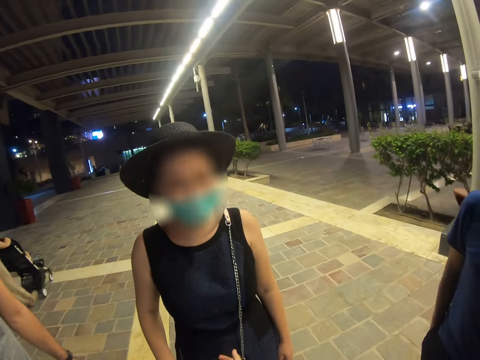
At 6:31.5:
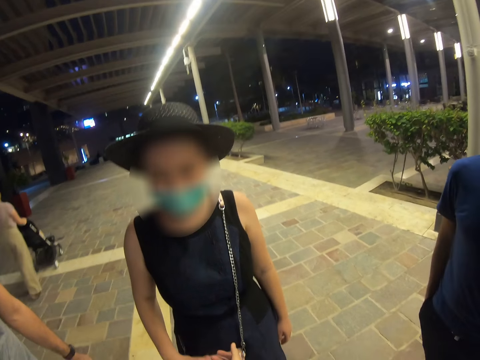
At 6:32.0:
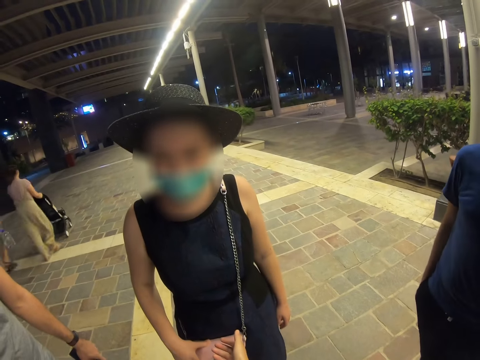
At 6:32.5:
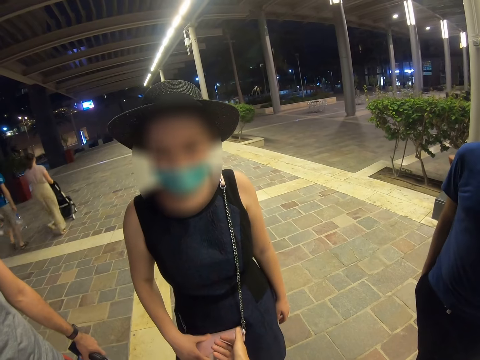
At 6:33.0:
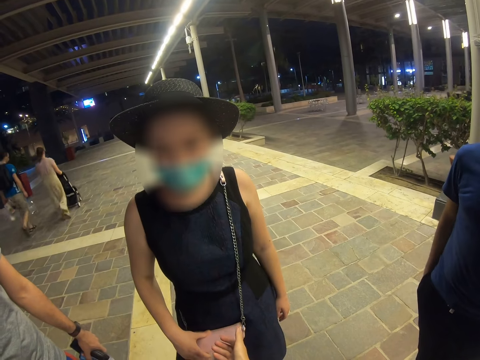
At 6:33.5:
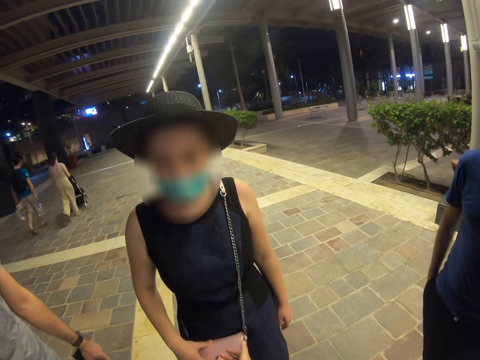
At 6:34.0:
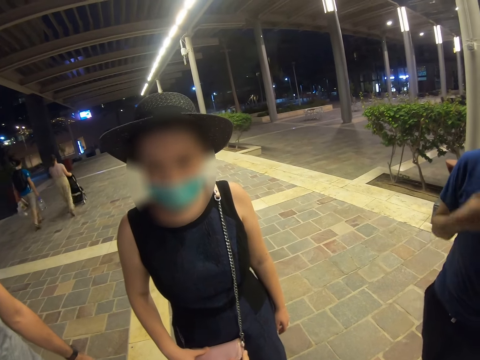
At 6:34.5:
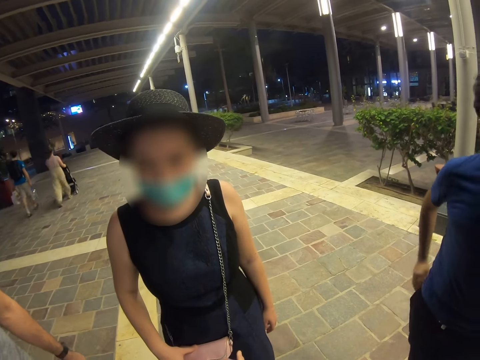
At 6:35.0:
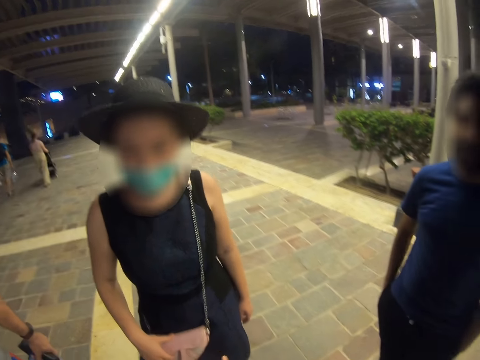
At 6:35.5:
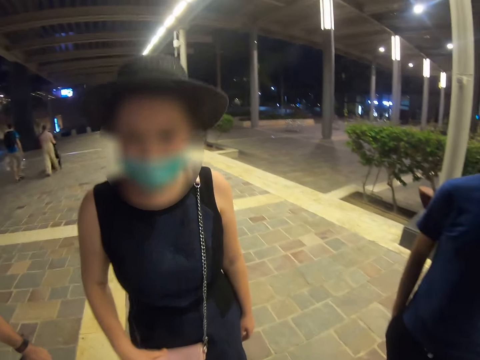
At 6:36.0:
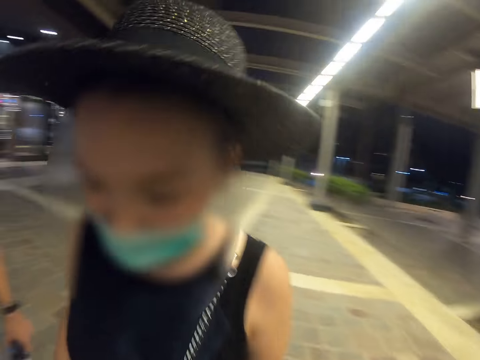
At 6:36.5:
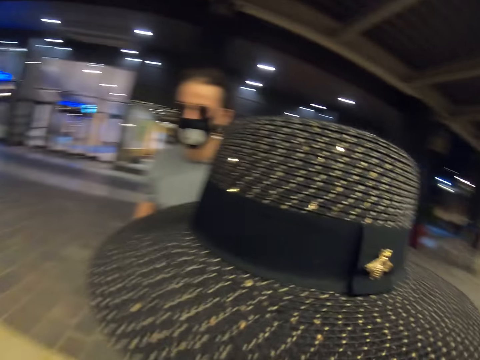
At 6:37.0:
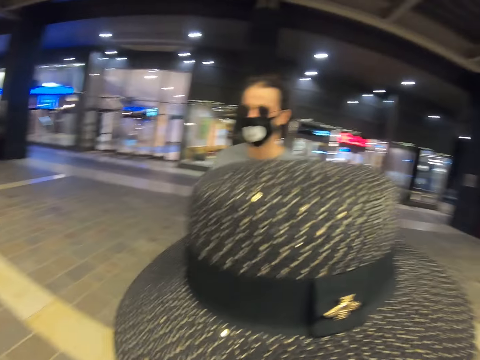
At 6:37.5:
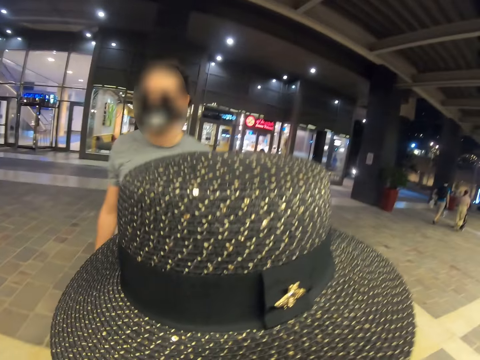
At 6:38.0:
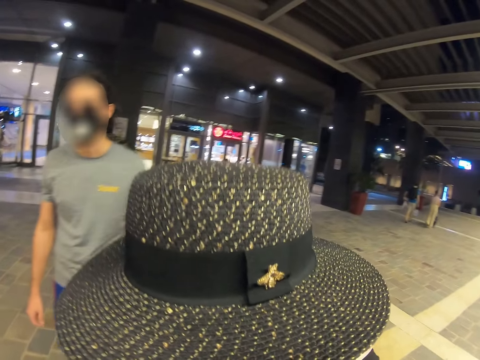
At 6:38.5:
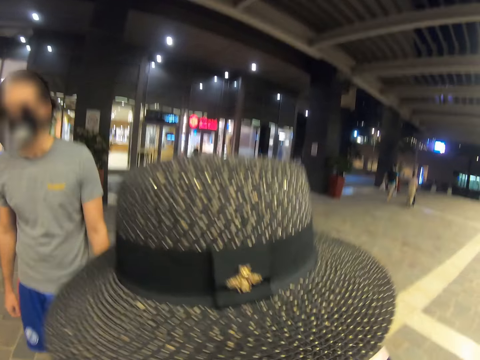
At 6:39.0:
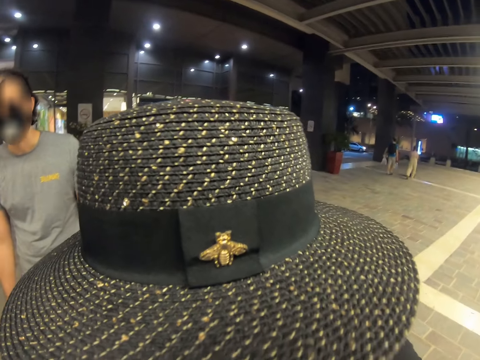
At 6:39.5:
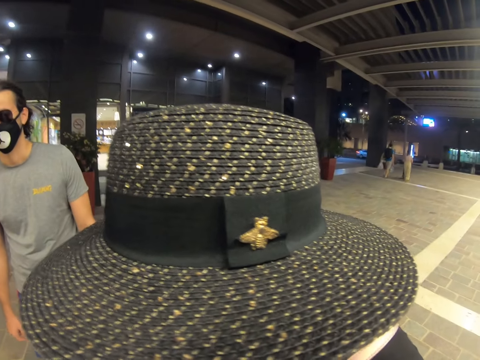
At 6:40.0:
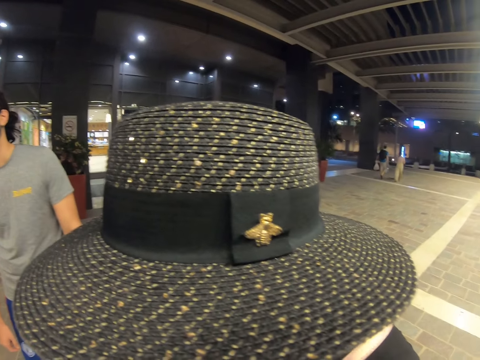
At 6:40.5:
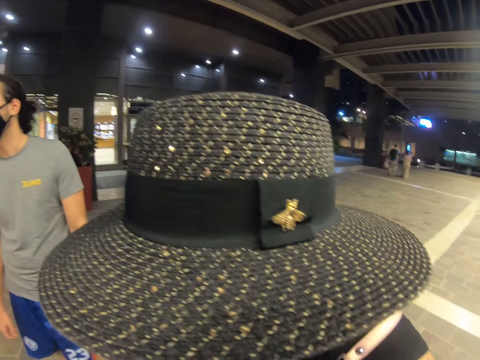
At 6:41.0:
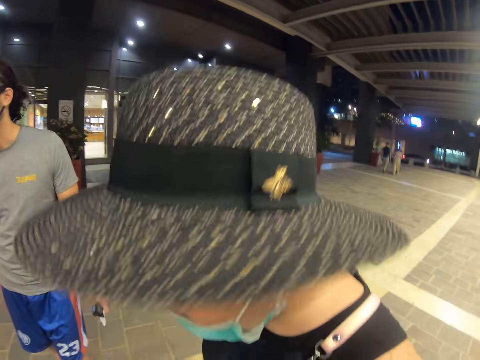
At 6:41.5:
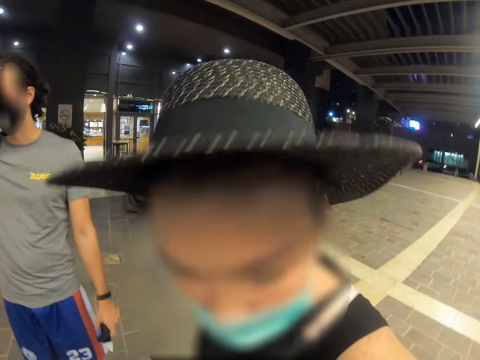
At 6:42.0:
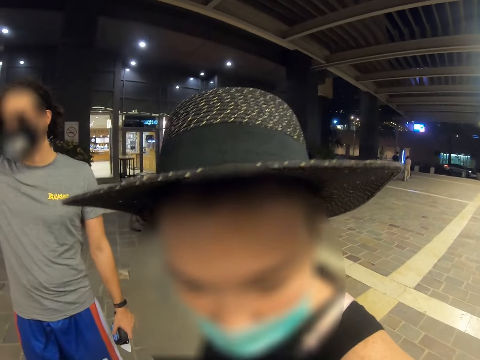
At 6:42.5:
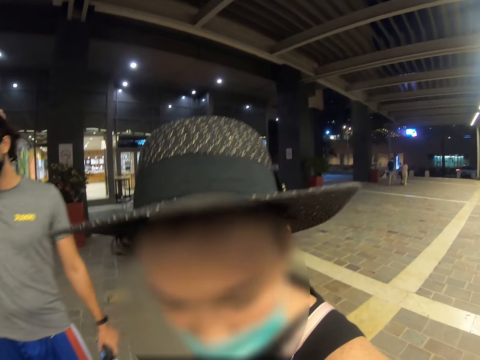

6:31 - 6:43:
A man raises his hand.

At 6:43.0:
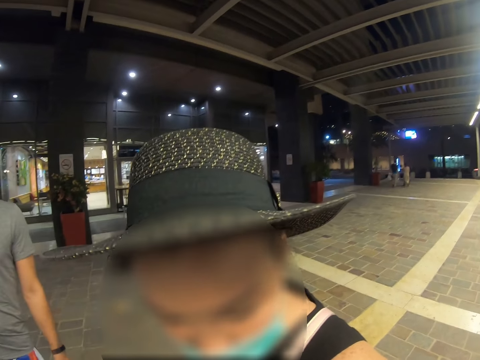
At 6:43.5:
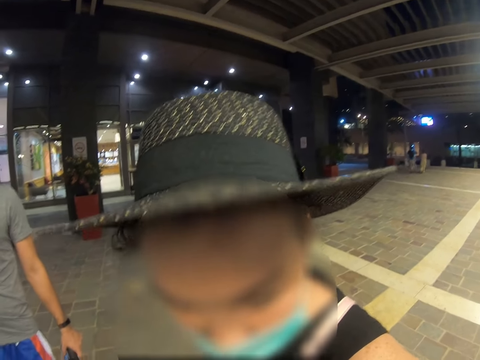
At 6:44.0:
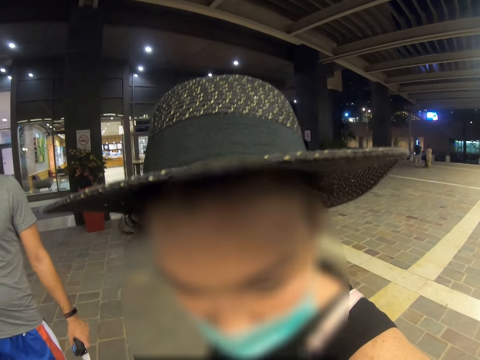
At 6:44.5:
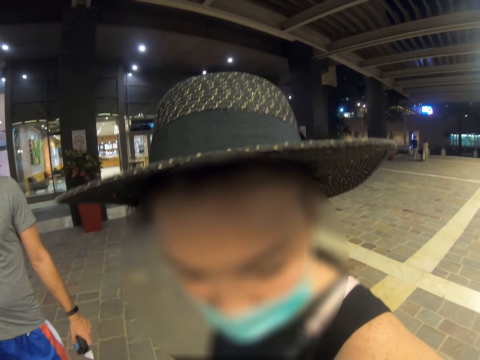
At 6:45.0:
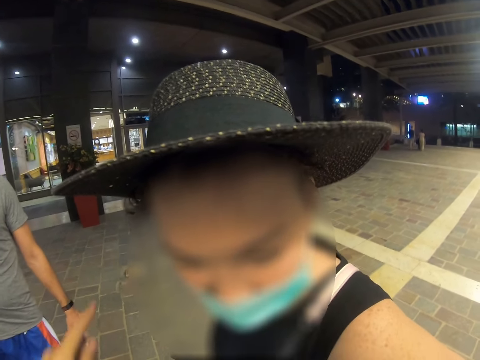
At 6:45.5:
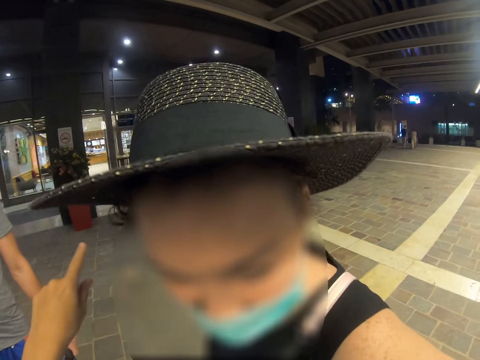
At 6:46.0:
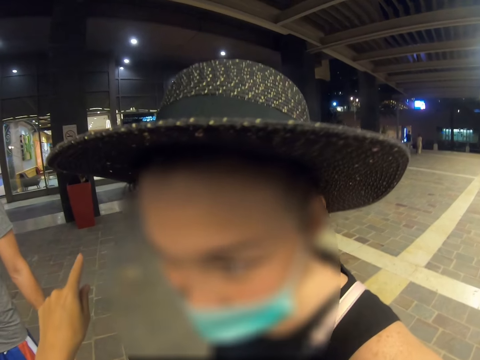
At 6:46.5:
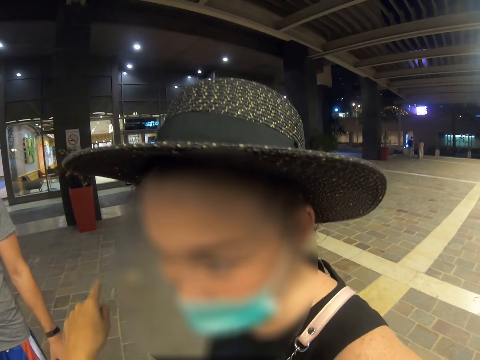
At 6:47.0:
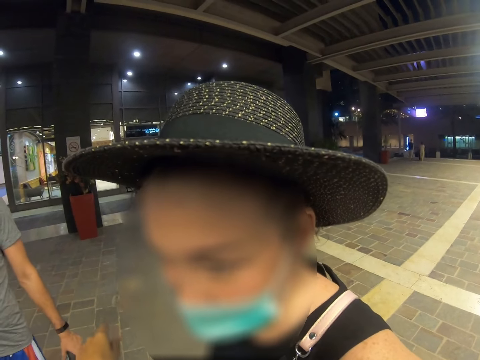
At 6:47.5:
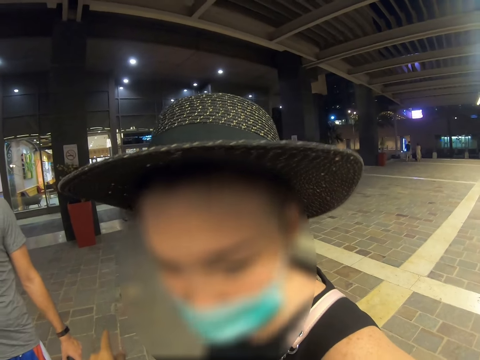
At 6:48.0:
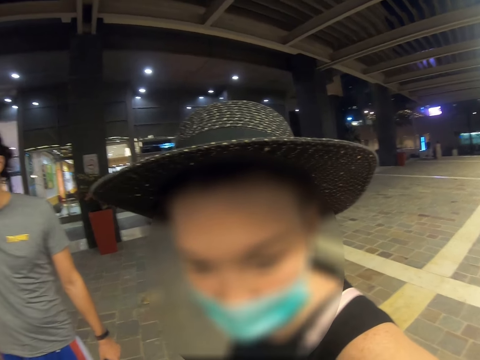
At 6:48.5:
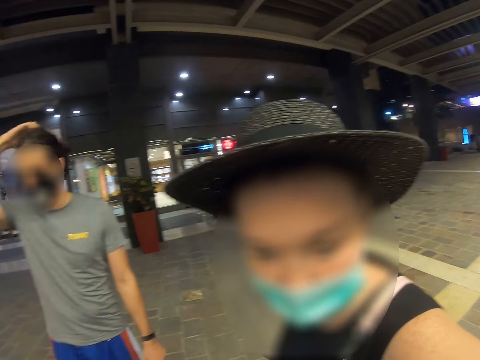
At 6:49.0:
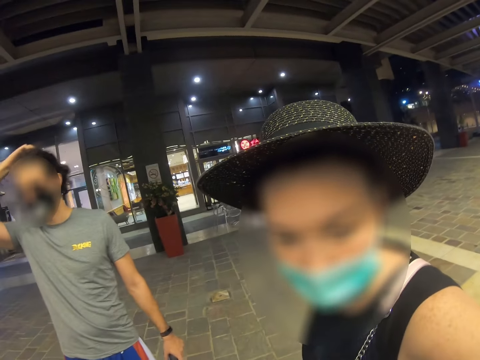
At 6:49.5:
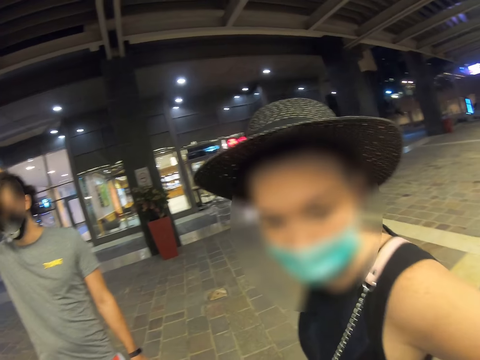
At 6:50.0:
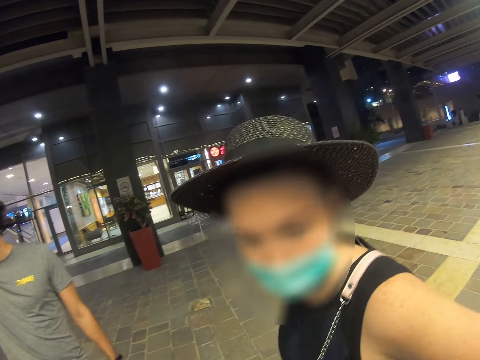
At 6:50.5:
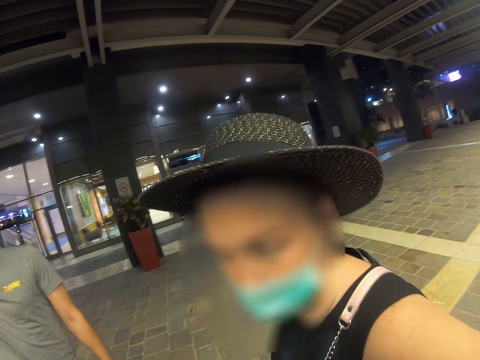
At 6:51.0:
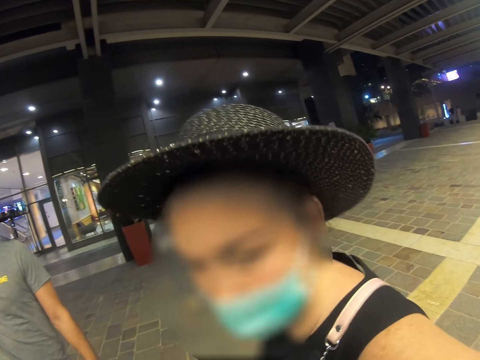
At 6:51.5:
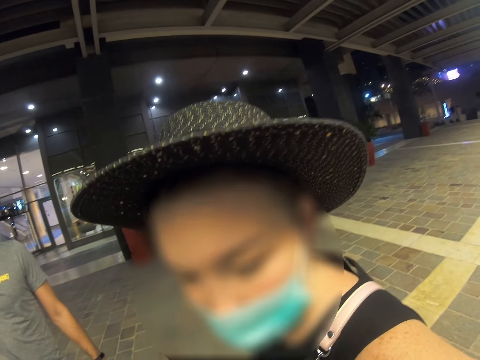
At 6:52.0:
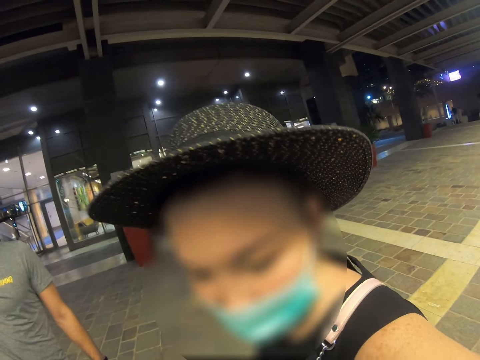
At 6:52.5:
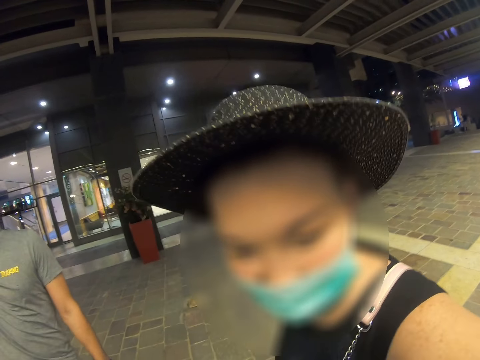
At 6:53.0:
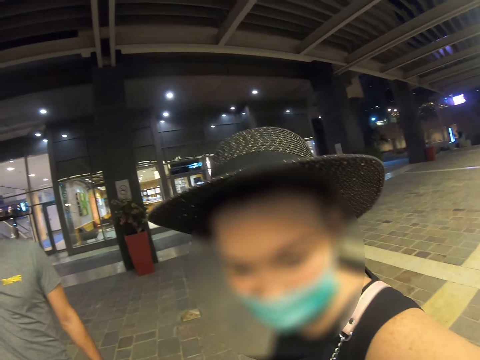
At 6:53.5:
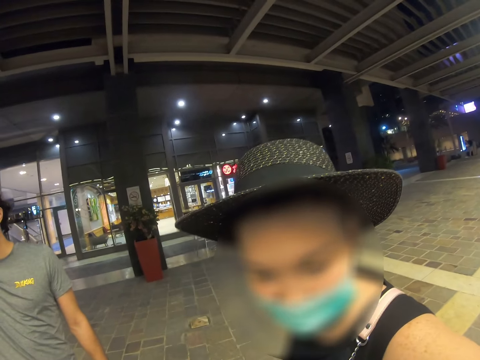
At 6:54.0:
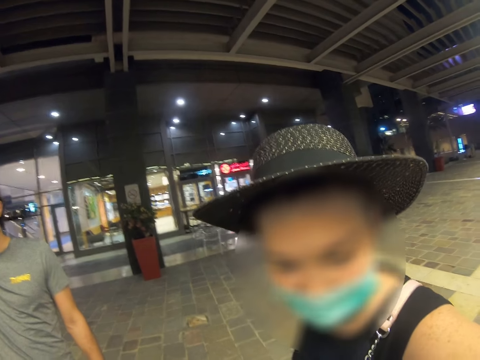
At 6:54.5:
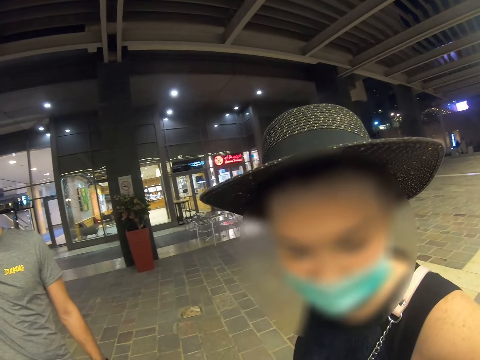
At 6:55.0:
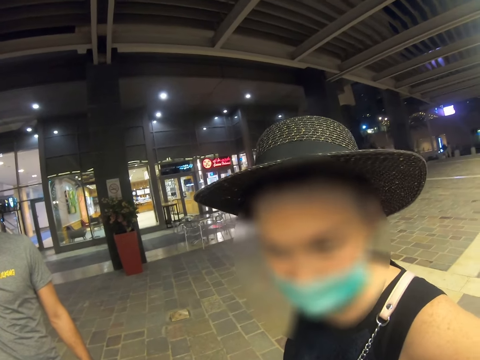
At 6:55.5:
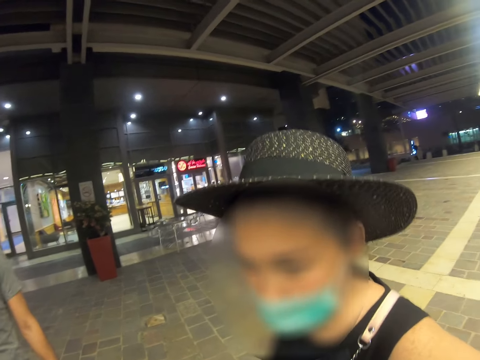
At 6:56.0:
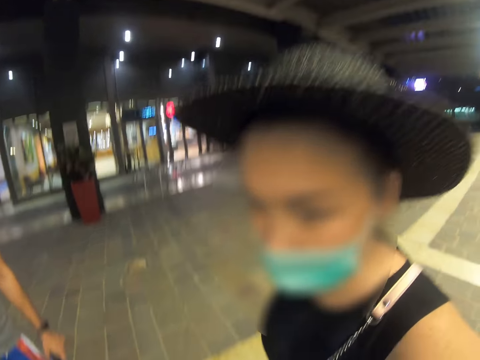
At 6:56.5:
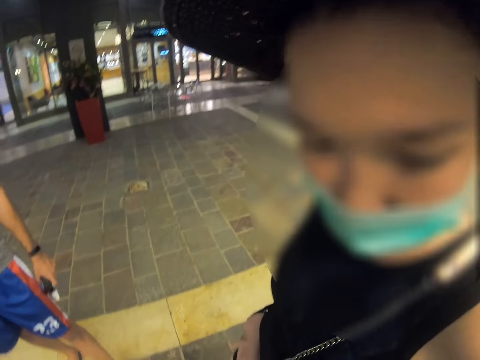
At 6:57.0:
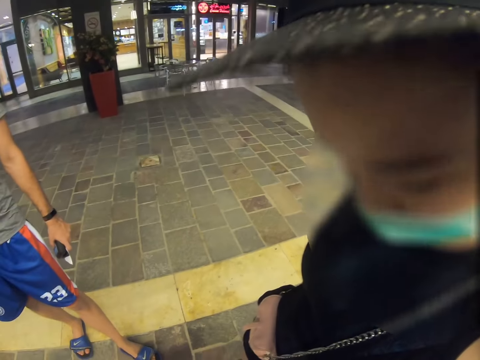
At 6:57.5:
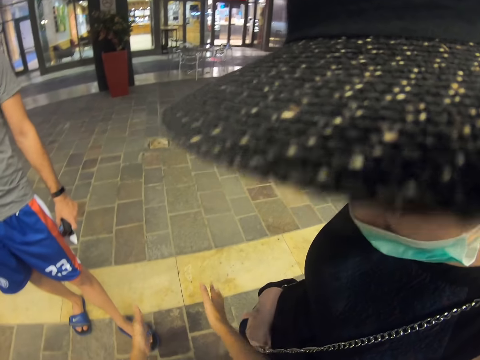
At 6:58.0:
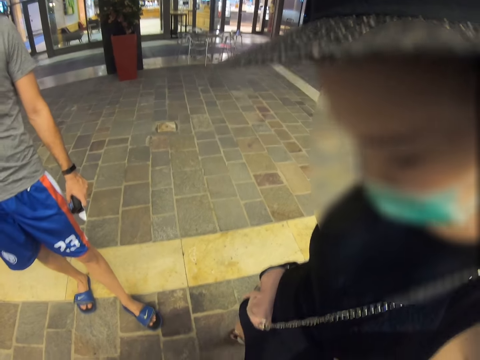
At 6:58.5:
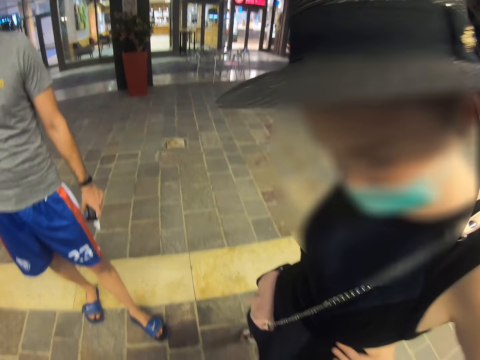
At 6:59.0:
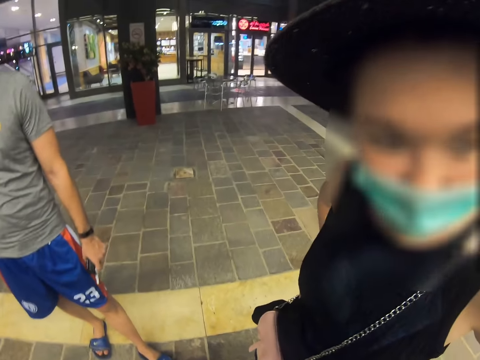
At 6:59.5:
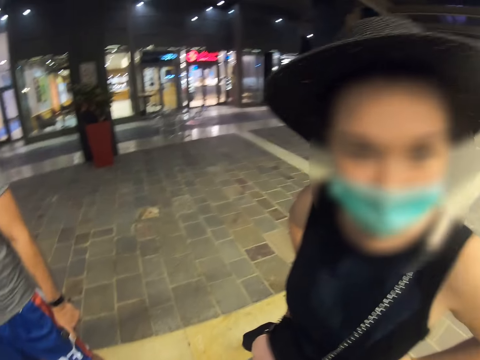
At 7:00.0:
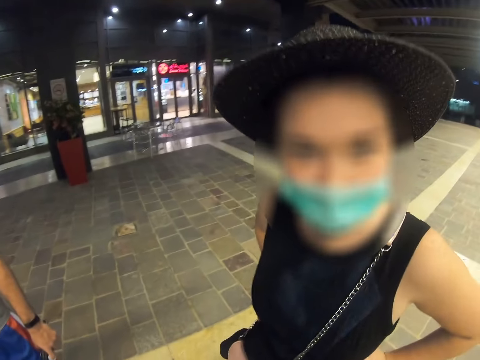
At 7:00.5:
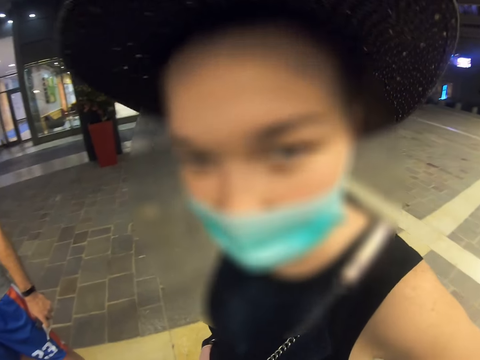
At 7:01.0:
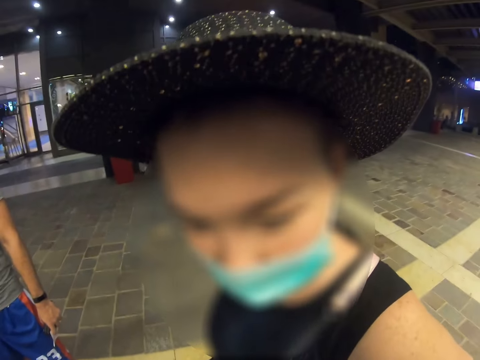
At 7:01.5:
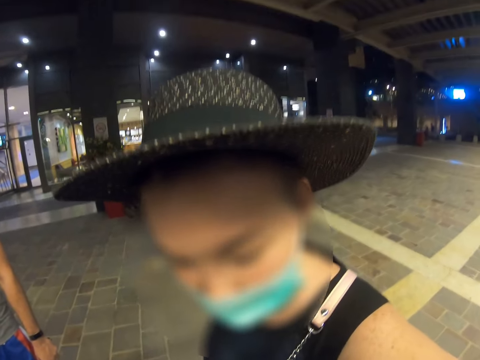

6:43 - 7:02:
The camera wearer points ahead. They speak with a woman. A man scratches his head.
